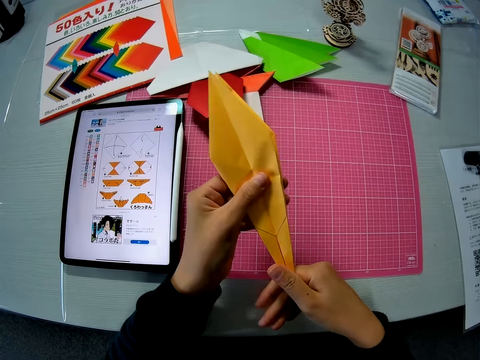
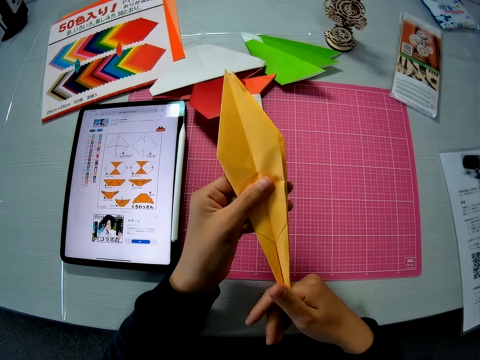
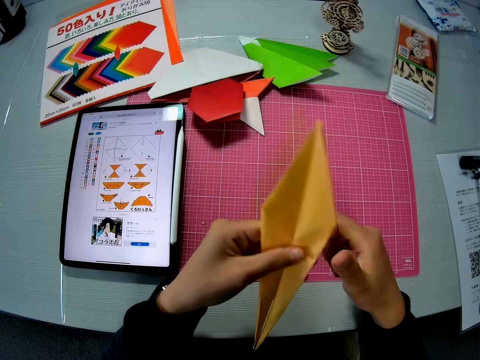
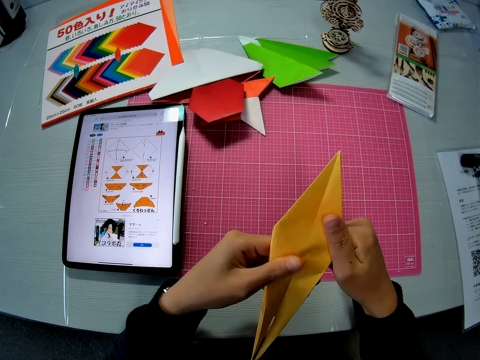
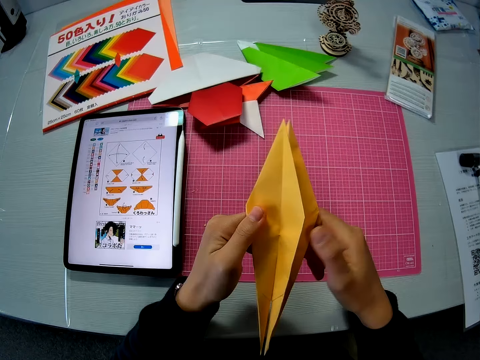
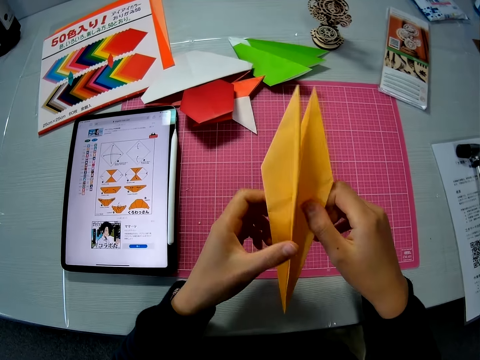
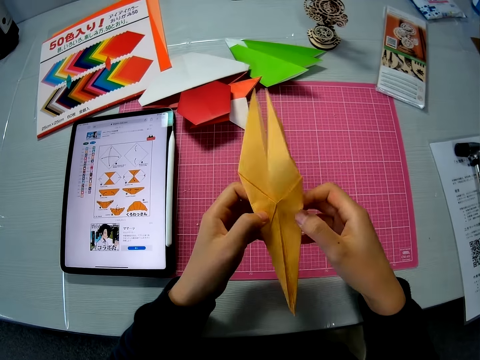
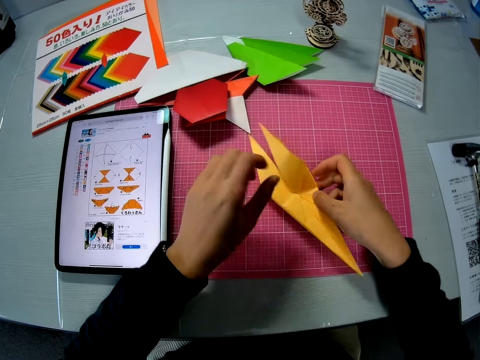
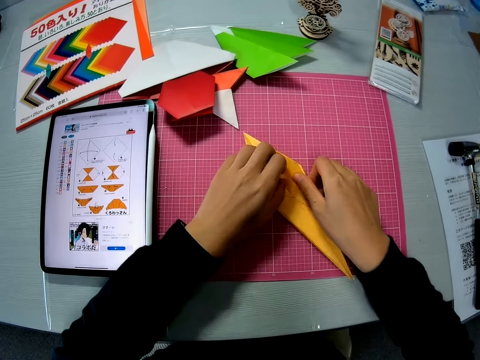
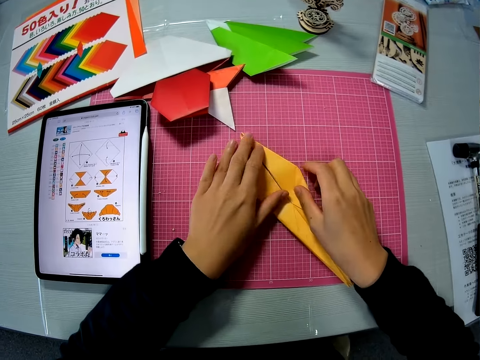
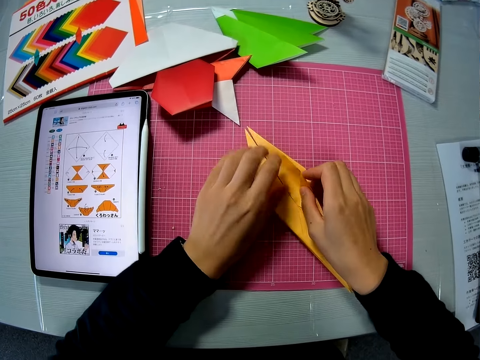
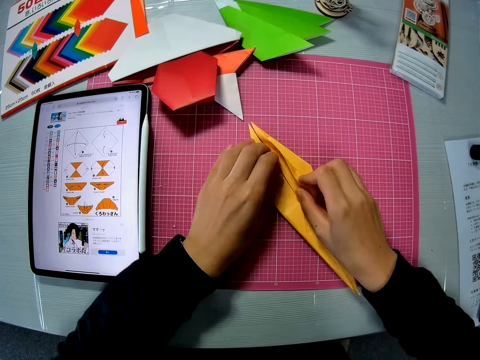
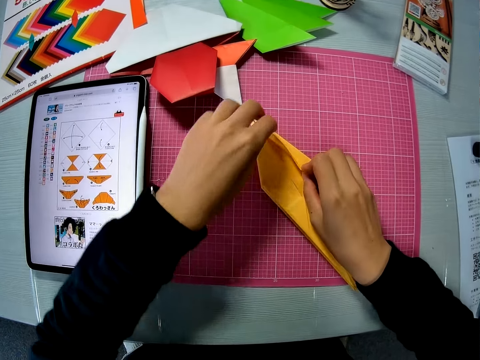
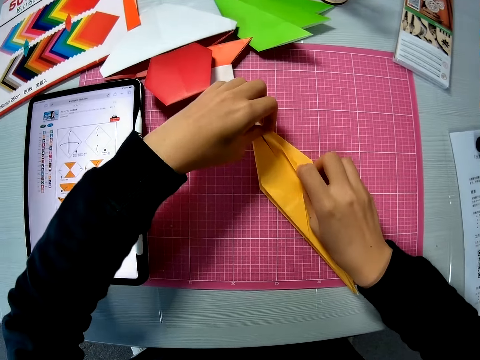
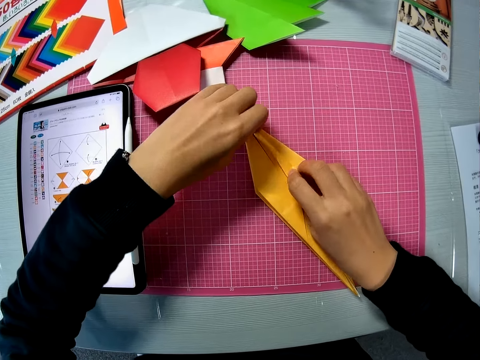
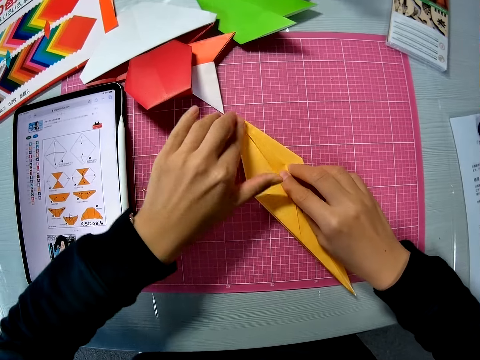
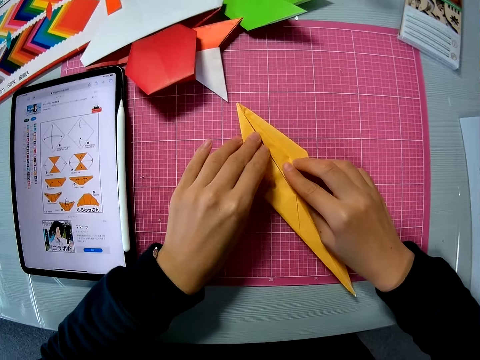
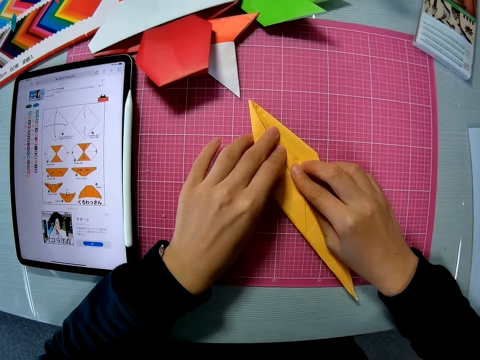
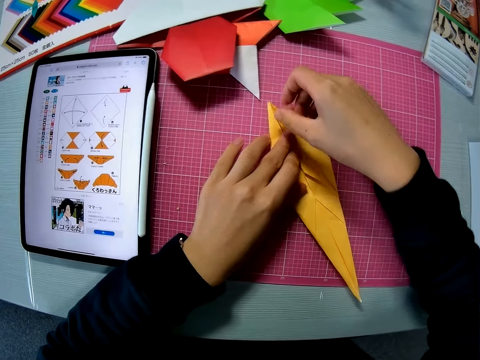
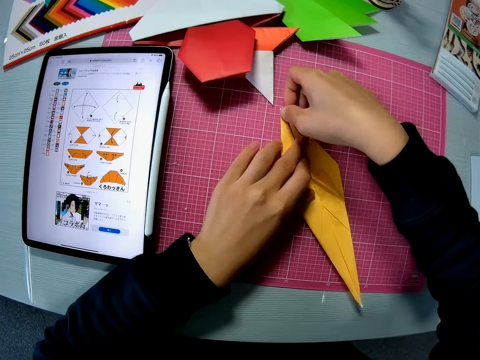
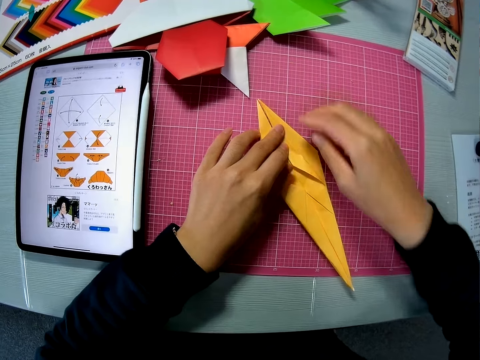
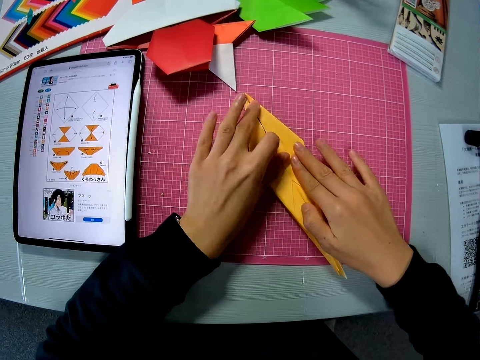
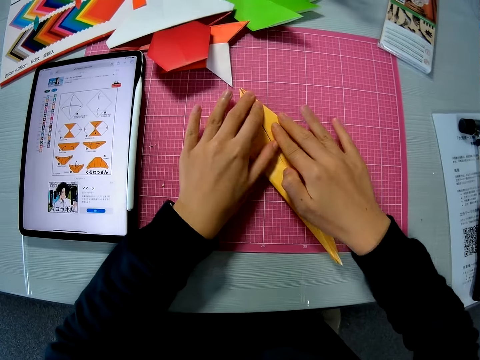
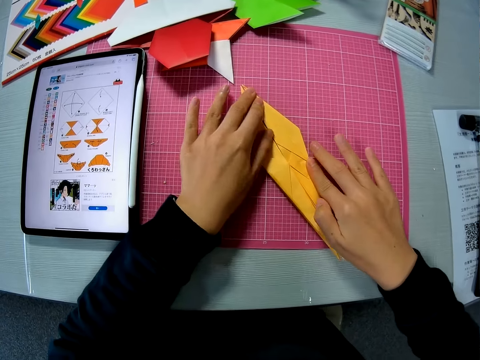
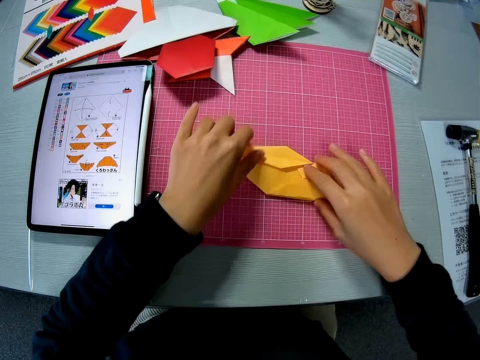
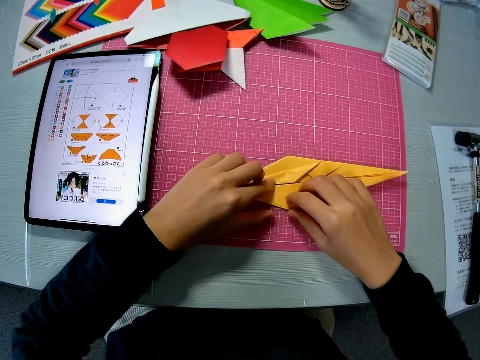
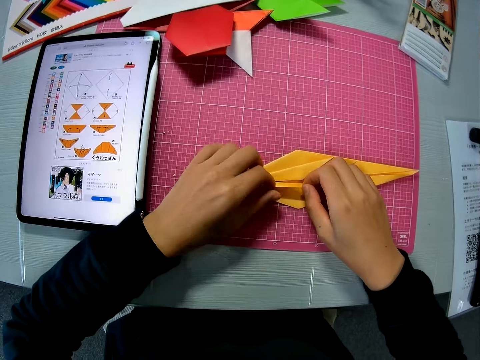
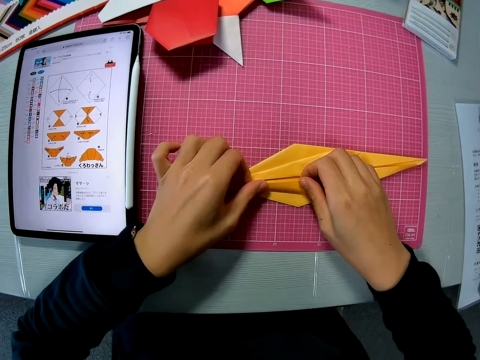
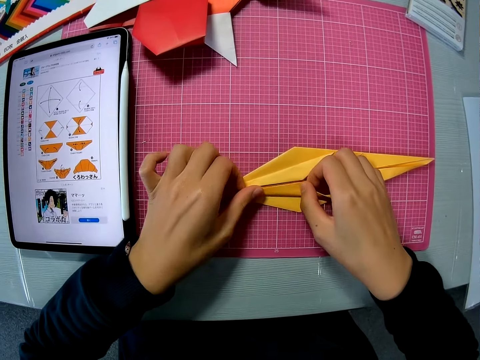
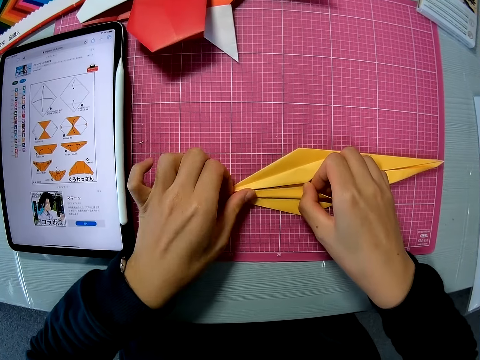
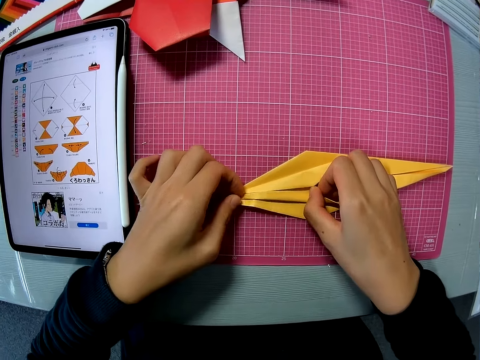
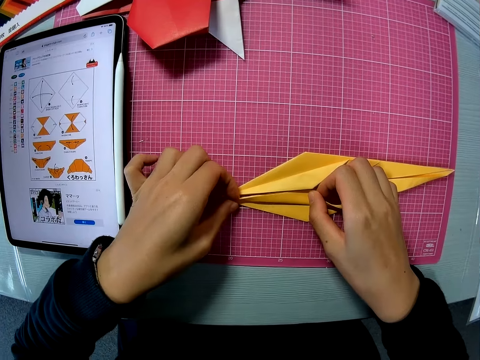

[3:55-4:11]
The camera wearer presses the paper with his hands. He drops the paper on the table. He folds the paper on the table. He smoothens the edge of the paper on the table with his finger. He folds the paper on the table.

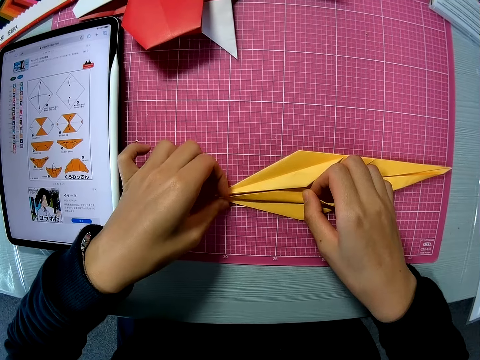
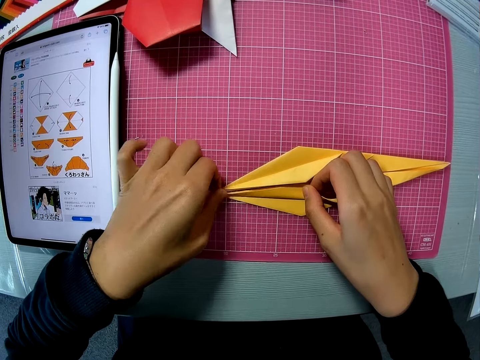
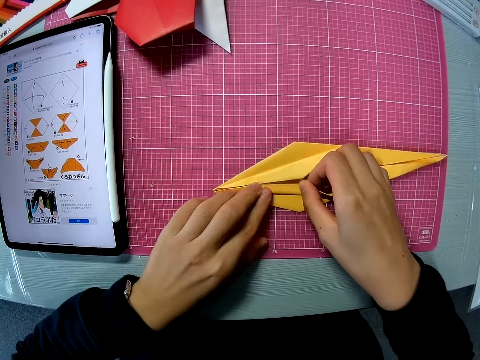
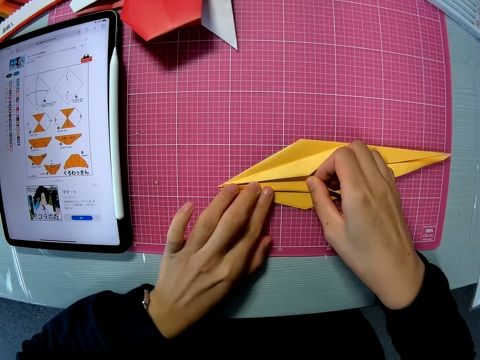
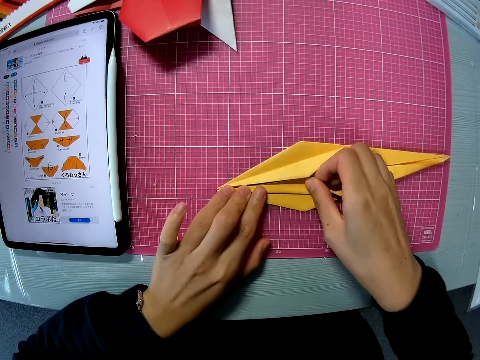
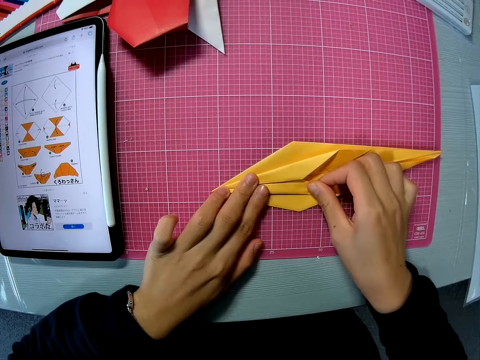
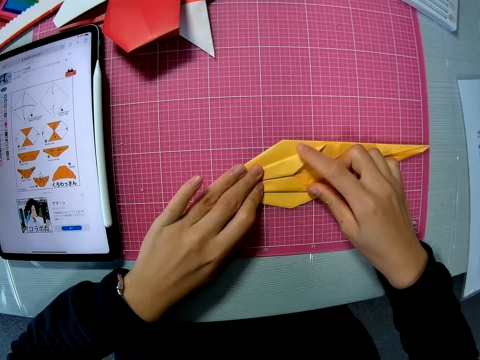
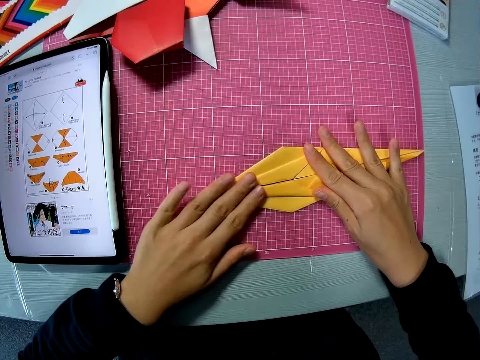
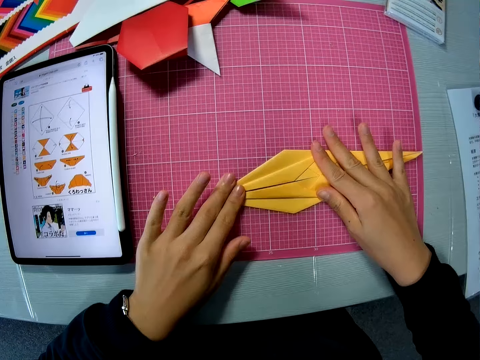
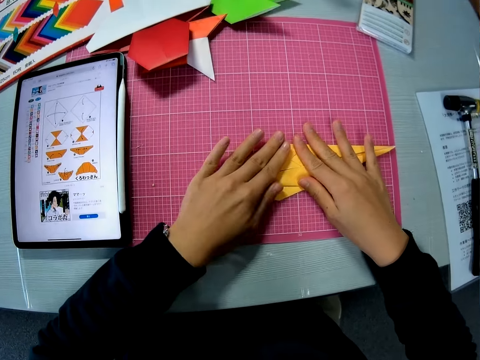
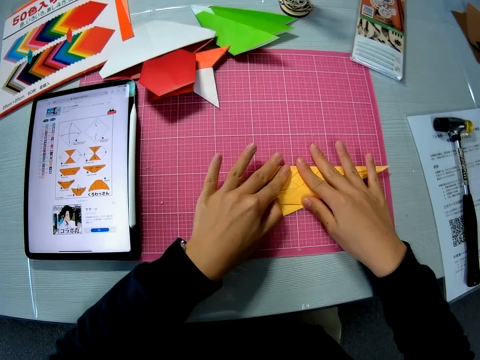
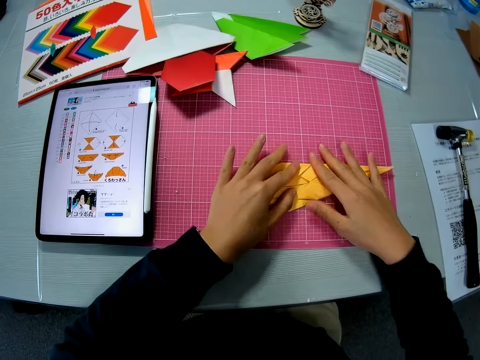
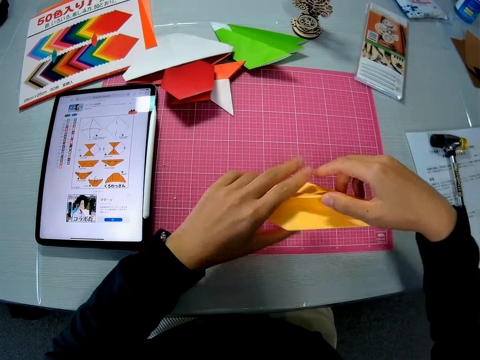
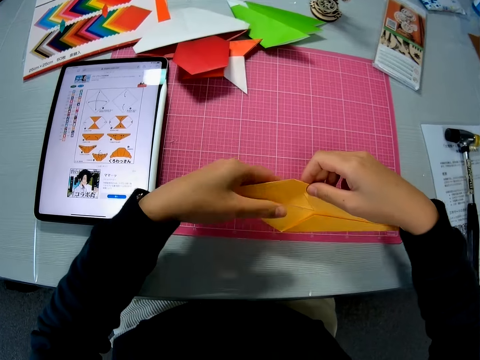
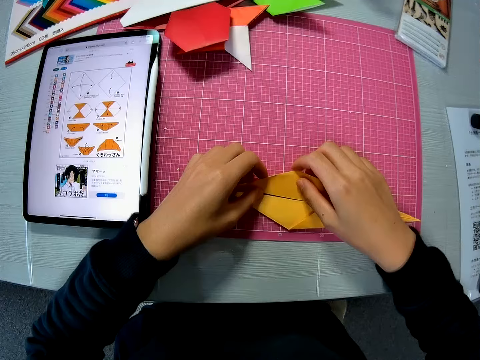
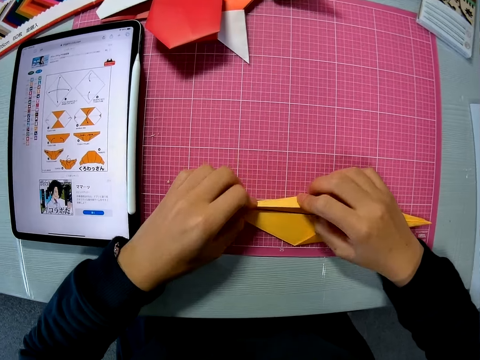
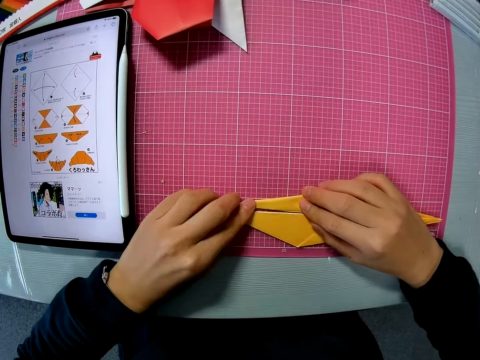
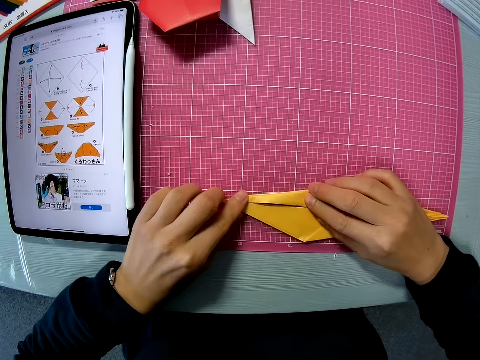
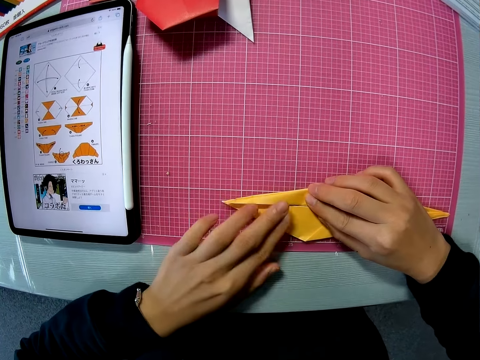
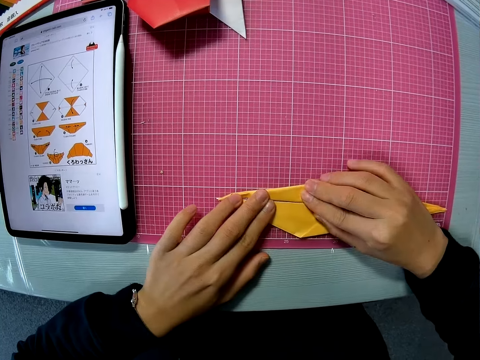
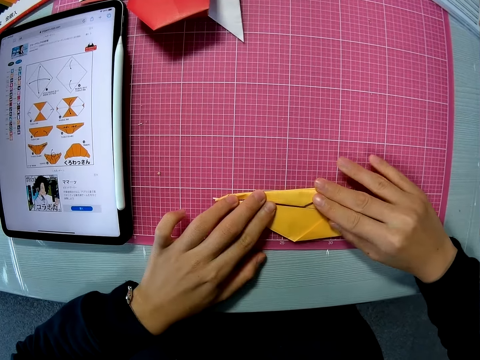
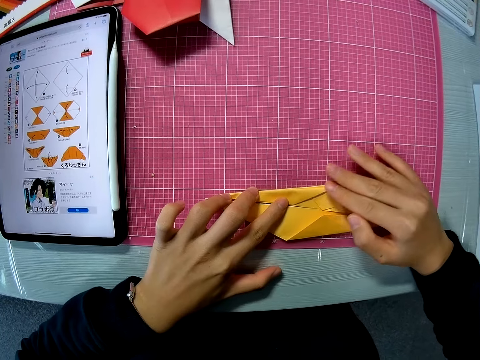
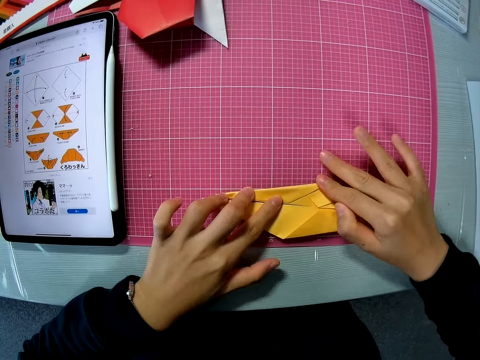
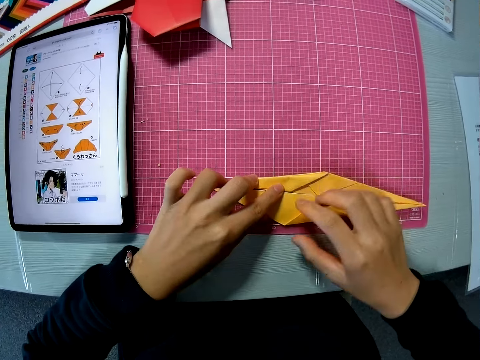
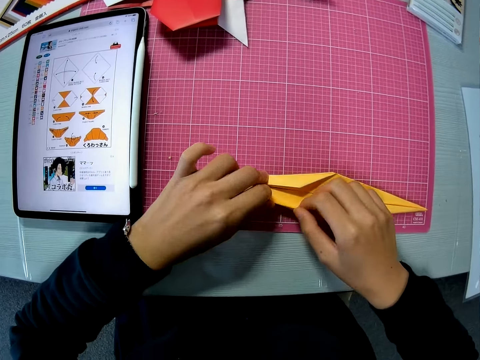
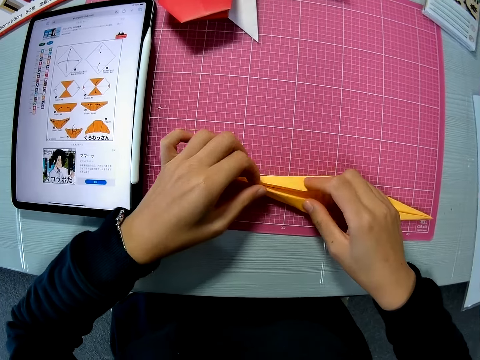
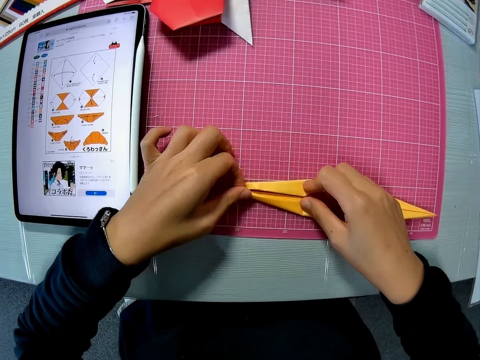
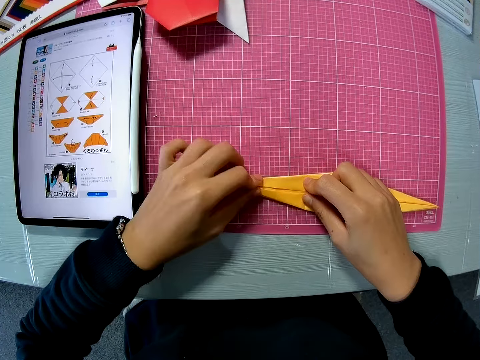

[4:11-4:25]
The camera wearer smoothens the edge of the paper on the table with his finger. He turns the paper on the table. He drops the paper on the table. He folds the paper on the table.
